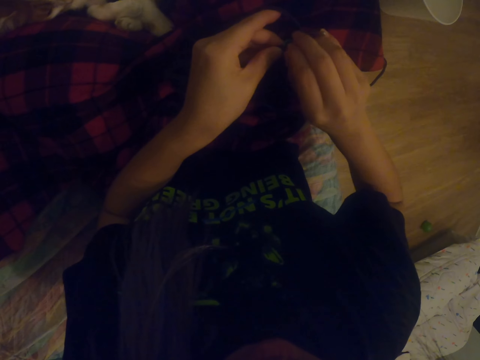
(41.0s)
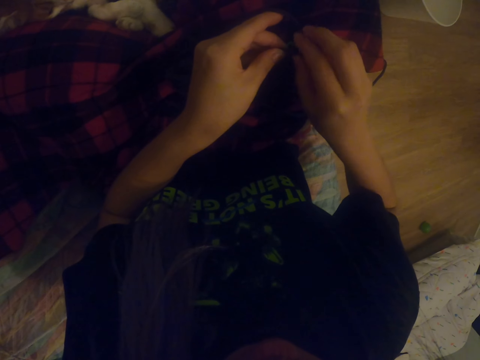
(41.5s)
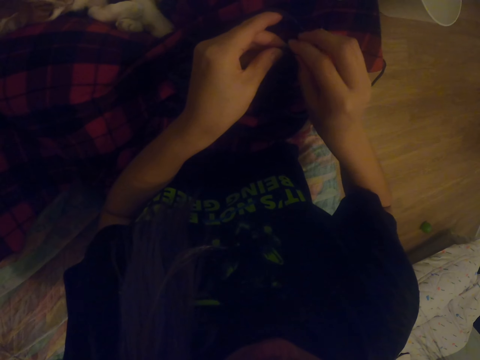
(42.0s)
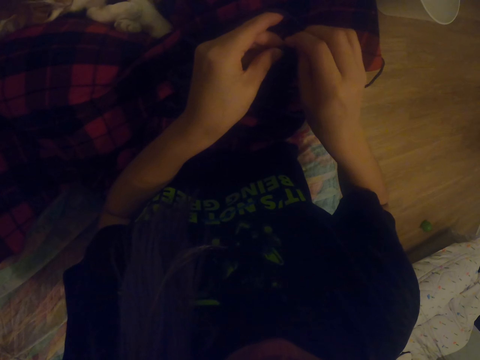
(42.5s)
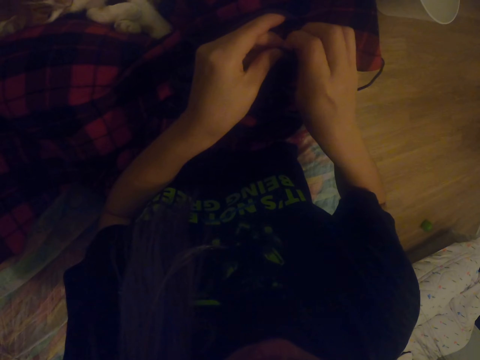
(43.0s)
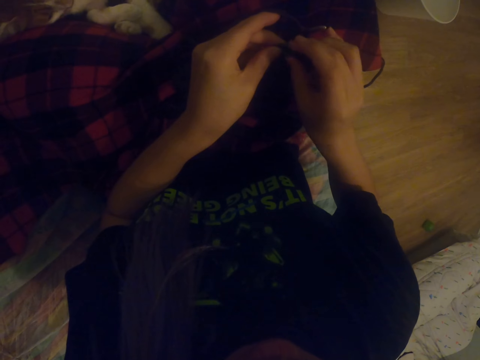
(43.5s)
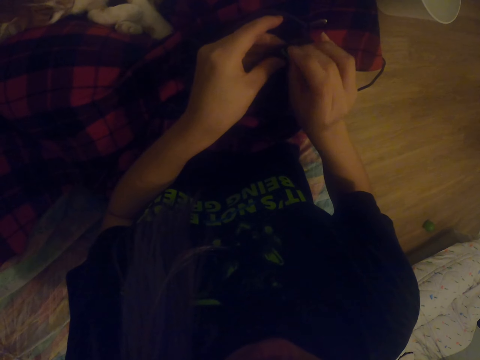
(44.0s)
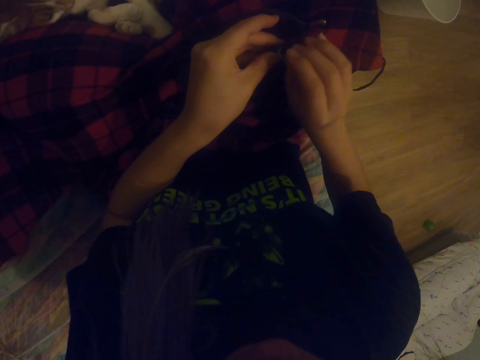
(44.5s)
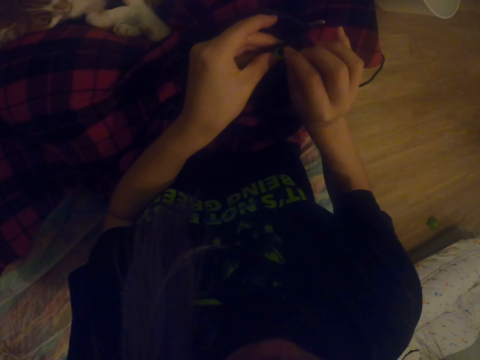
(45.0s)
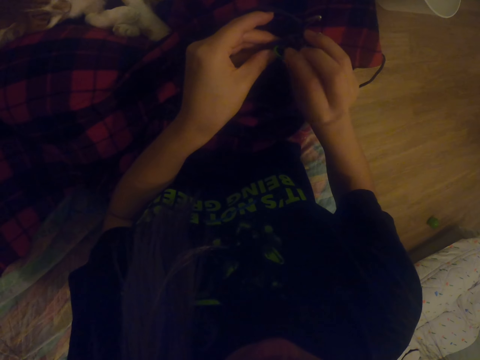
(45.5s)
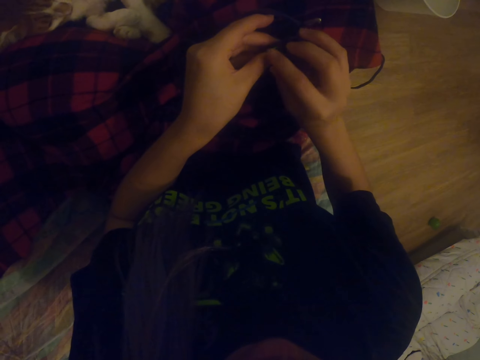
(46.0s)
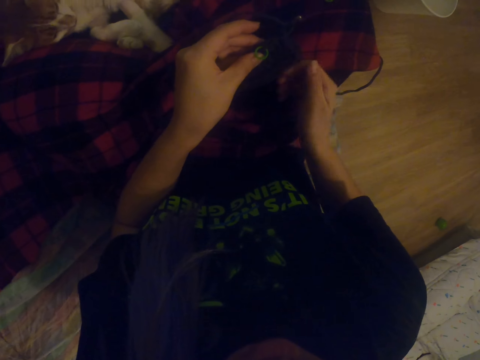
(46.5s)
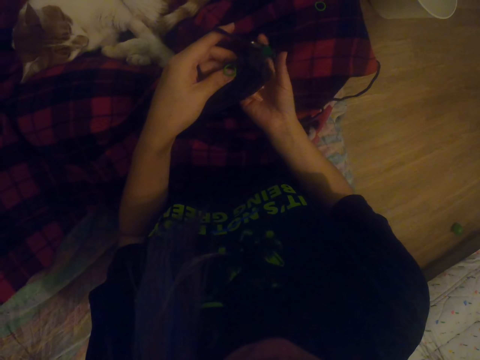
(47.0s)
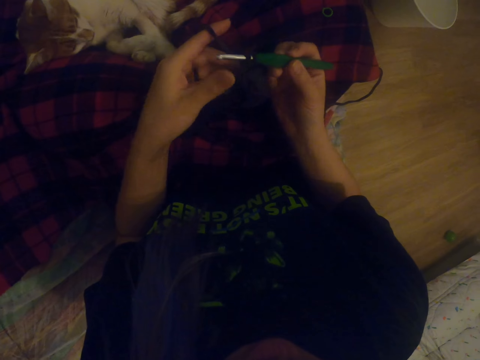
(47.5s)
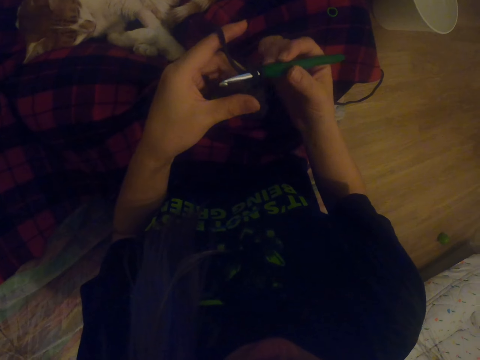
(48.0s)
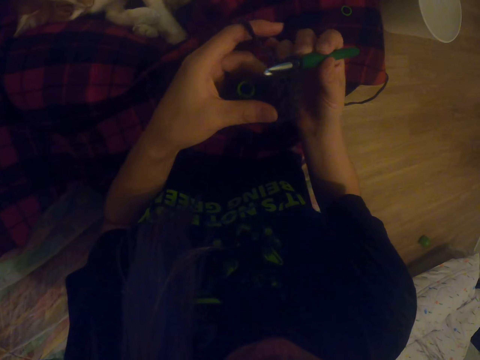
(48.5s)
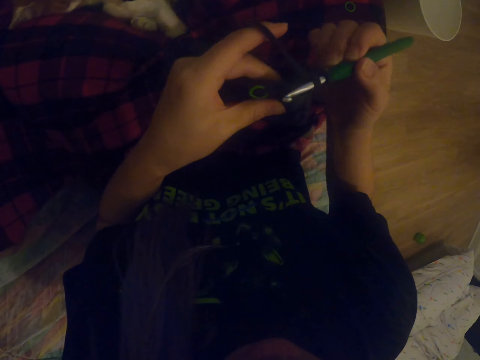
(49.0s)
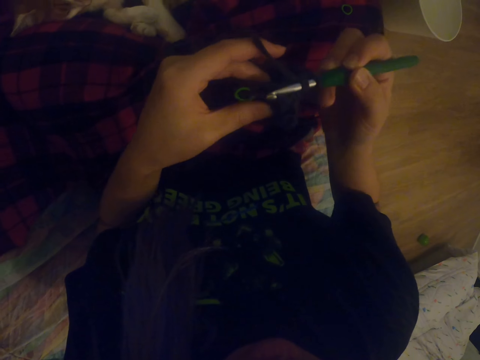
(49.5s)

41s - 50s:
The camera wearer crochets with a crochet.

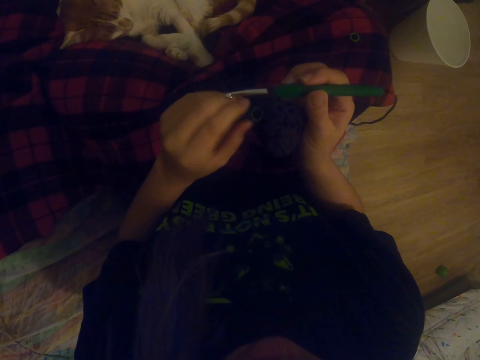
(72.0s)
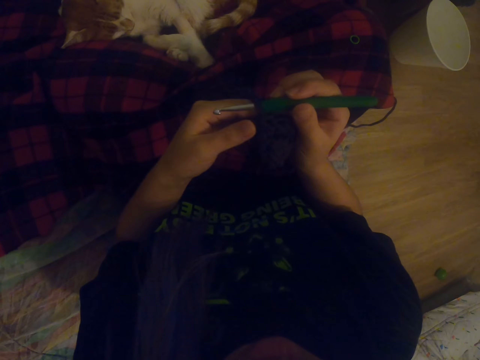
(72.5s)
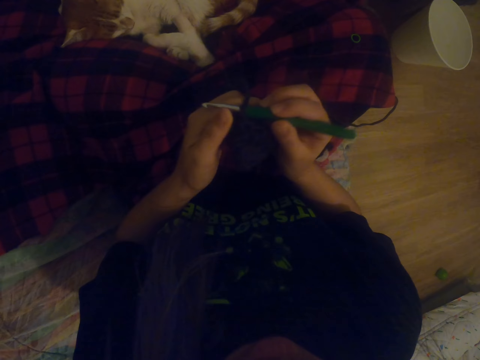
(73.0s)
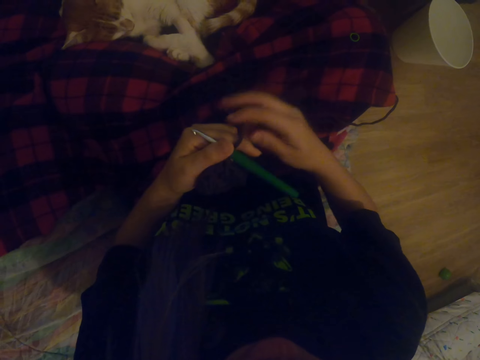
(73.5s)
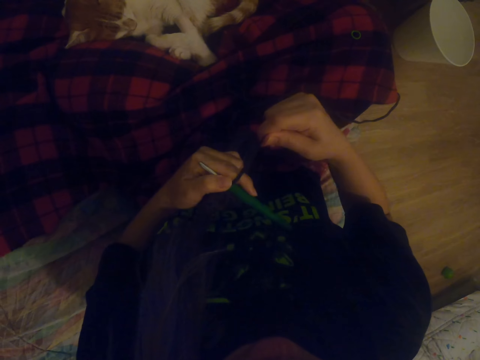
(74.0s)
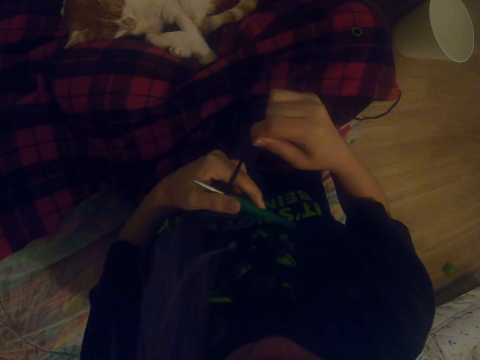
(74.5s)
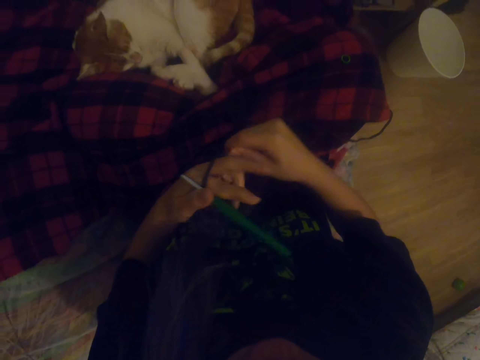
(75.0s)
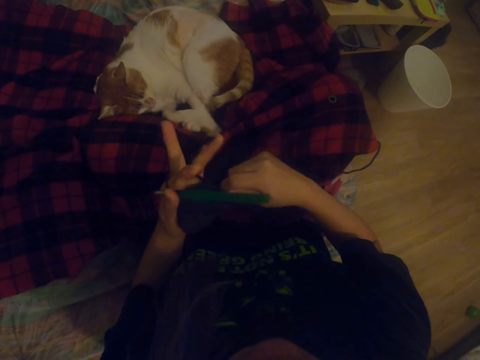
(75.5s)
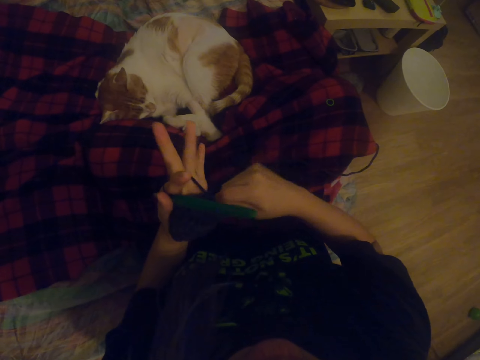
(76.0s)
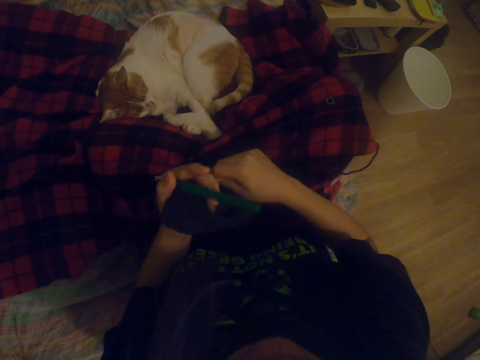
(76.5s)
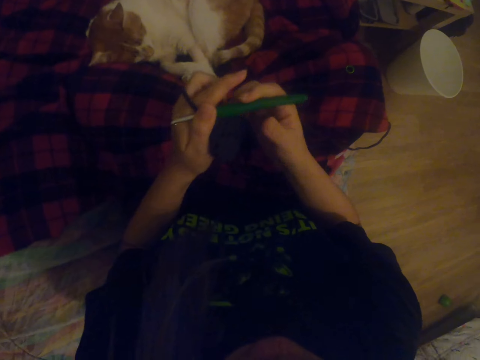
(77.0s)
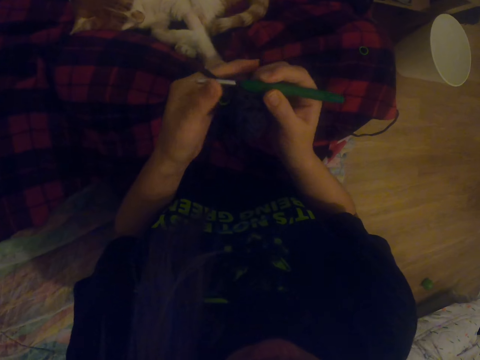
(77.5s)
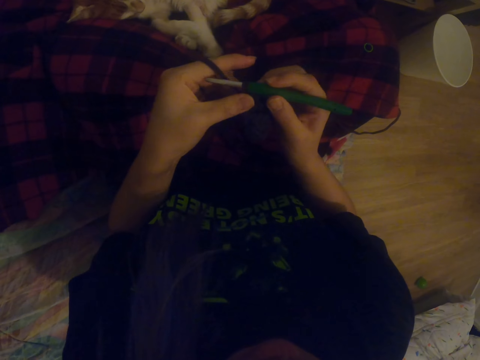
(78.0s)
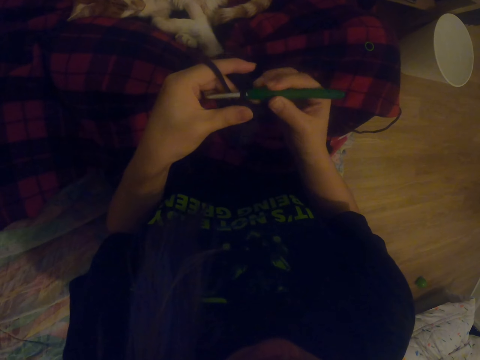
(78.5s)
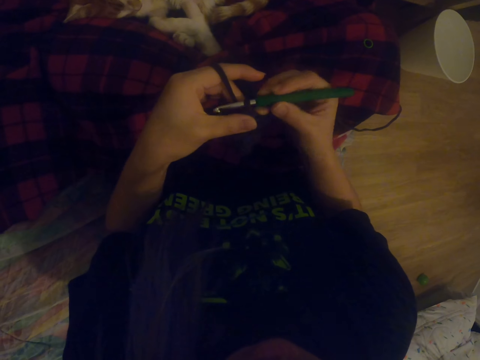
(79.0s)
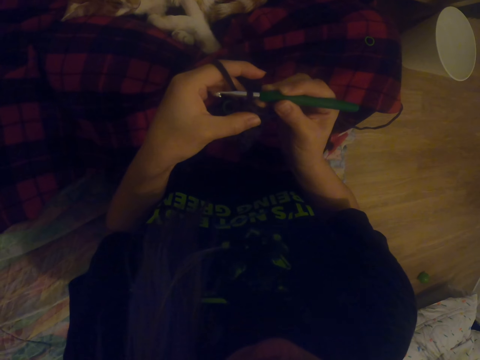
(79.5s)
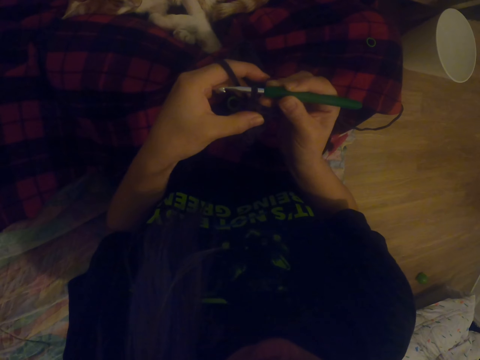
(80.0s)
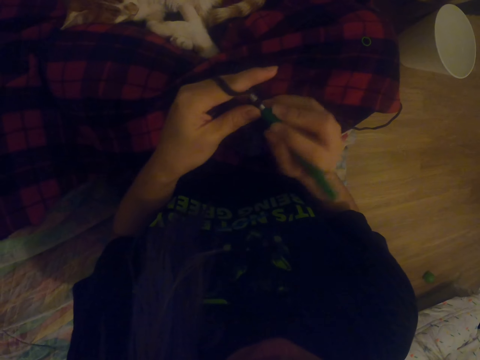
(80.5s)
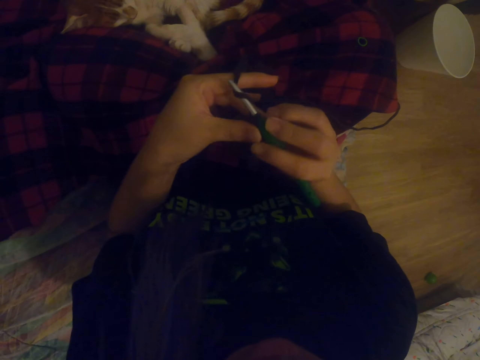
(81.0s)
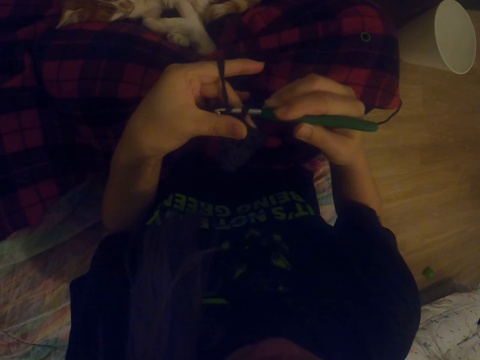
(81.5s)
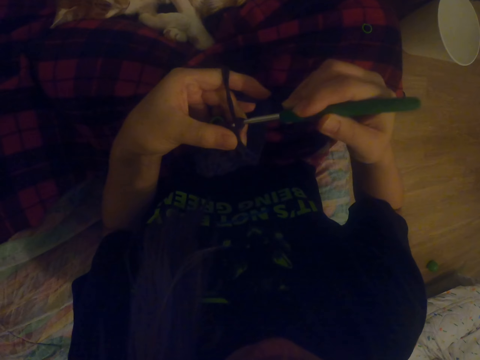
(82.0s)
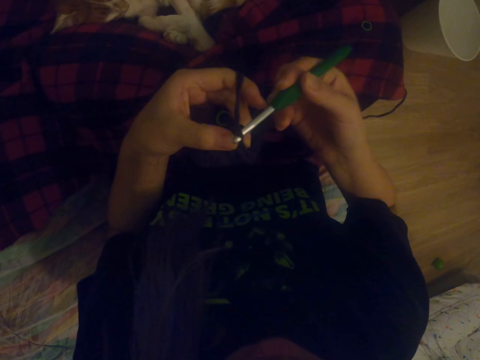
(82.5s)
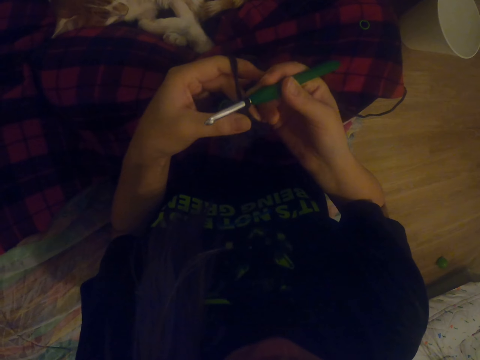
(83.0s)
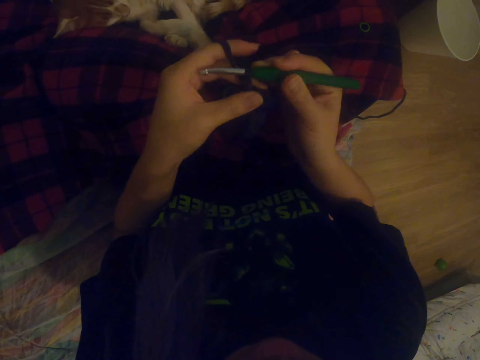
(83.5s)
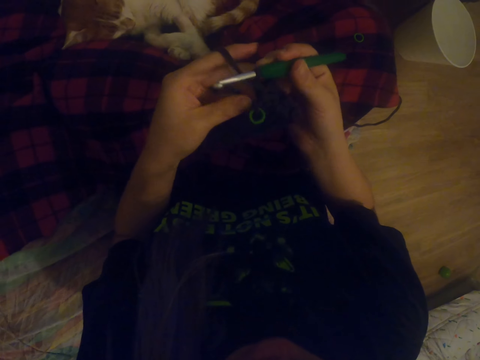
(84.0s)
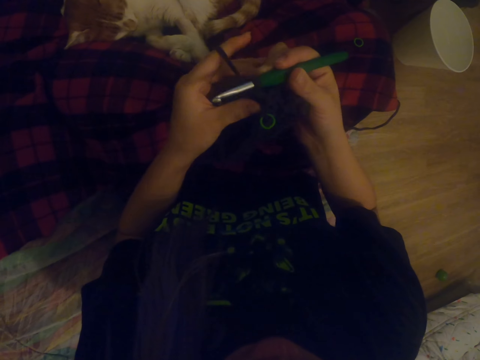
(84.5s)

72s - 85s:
The camera wearer folds the thread on her fingers. She crochets with a crochet.

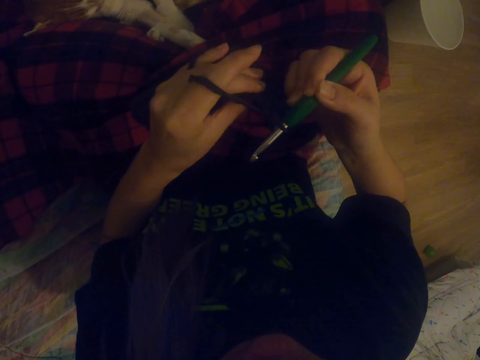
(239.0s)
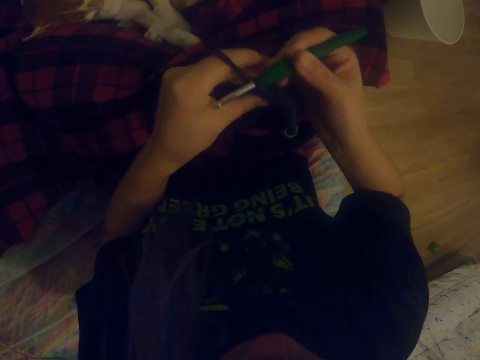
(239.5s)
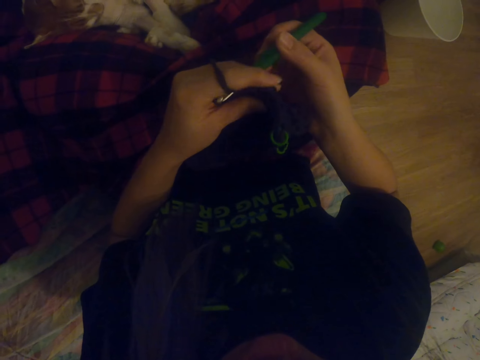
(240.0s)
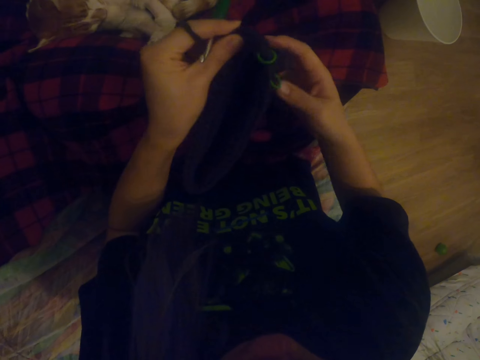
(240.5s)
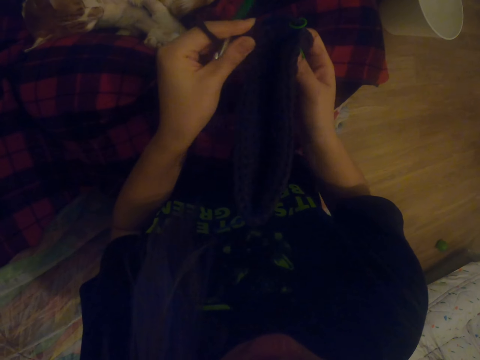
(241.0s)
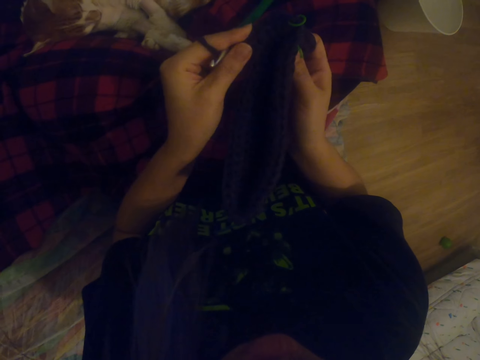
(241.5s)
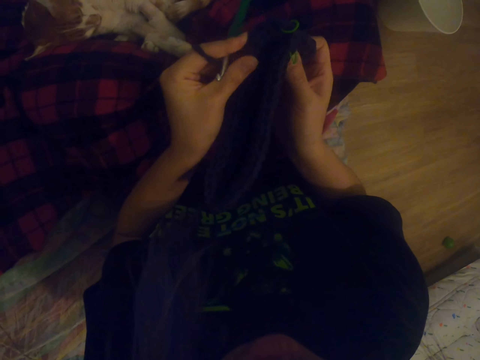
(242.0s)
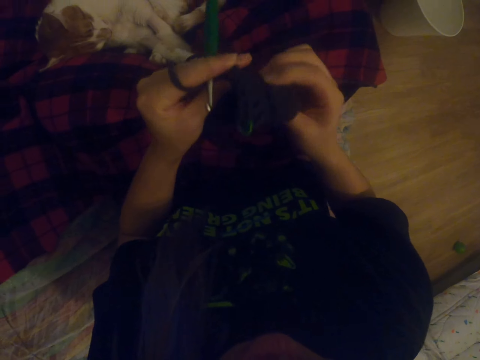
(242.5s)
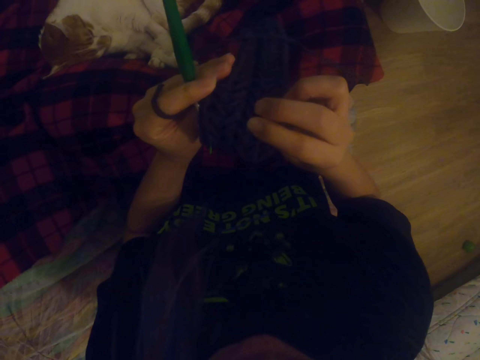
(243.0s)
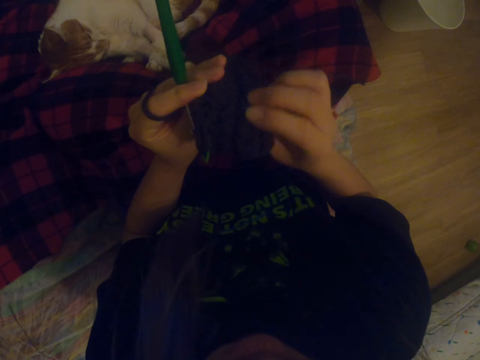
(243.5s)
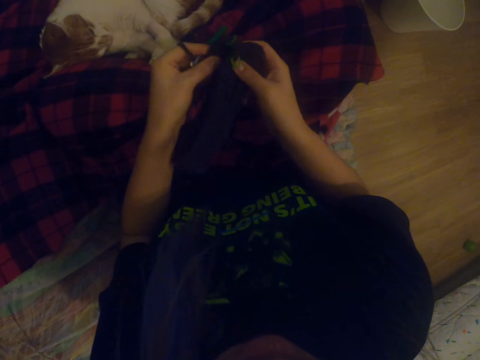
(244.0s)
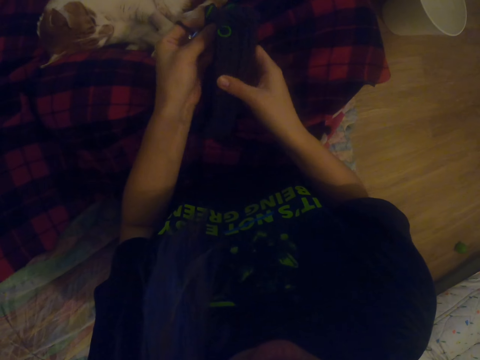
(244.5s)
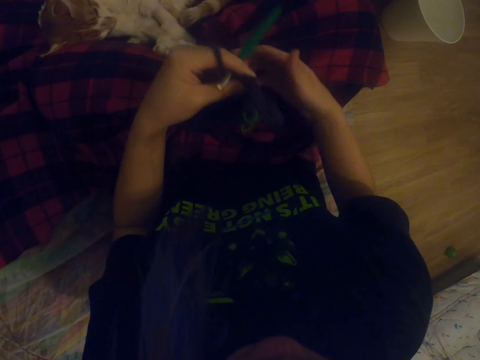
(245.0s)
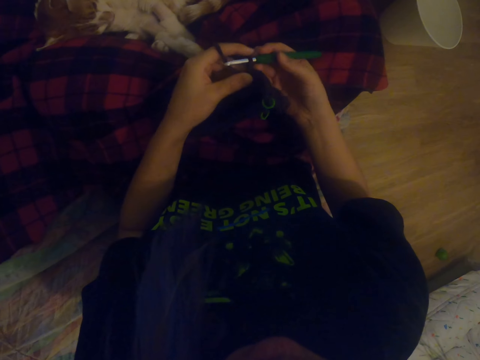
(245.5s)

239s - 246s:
The camera wearer stretches the fabric.
